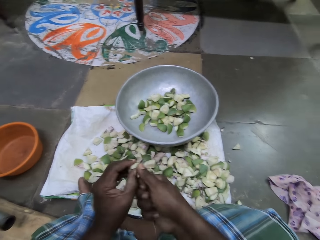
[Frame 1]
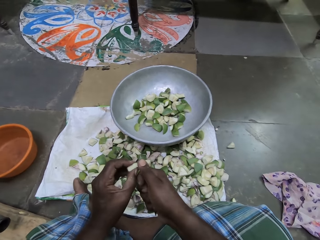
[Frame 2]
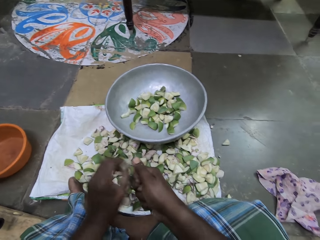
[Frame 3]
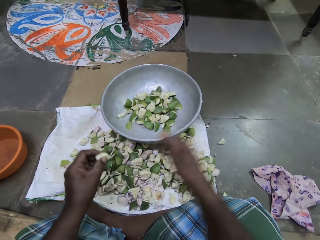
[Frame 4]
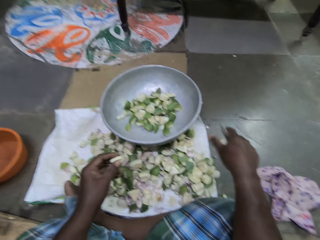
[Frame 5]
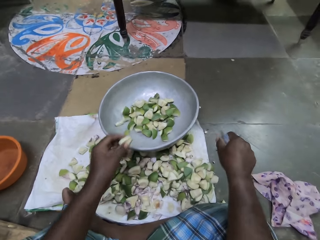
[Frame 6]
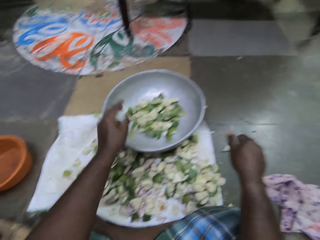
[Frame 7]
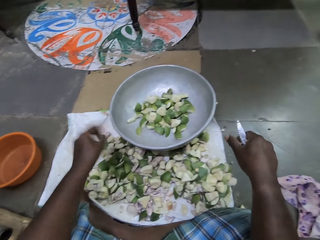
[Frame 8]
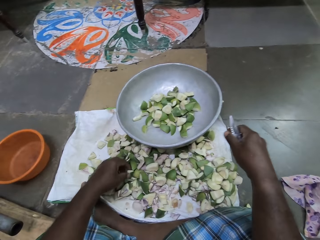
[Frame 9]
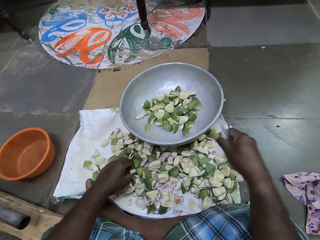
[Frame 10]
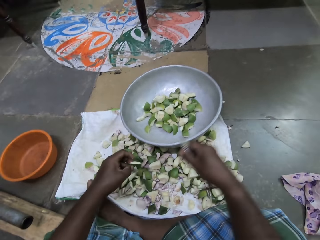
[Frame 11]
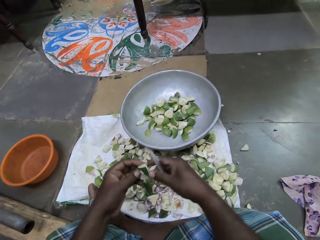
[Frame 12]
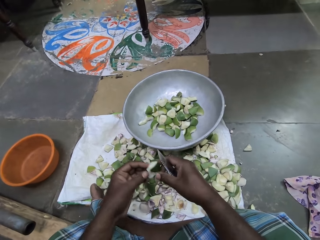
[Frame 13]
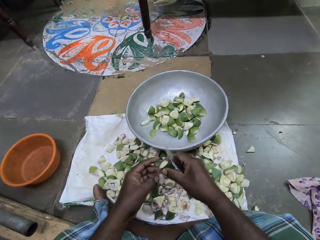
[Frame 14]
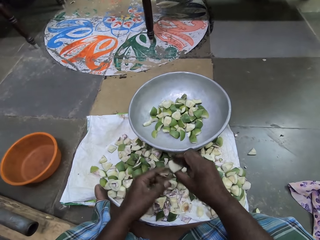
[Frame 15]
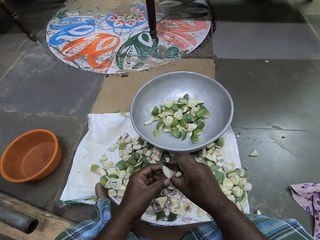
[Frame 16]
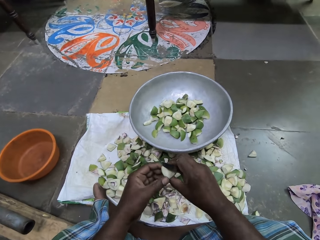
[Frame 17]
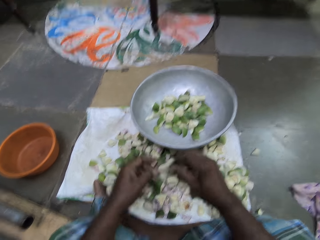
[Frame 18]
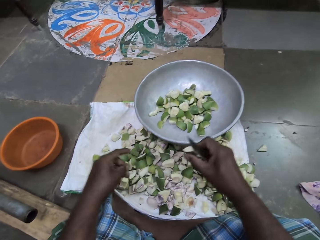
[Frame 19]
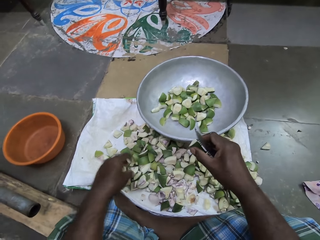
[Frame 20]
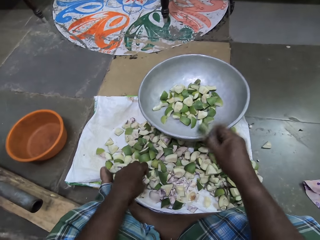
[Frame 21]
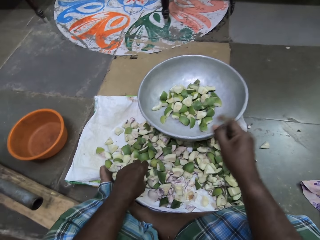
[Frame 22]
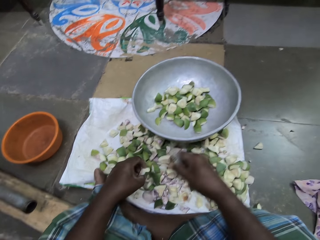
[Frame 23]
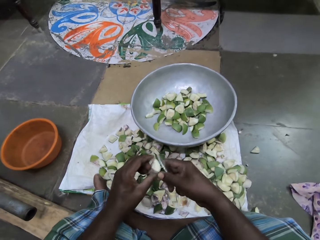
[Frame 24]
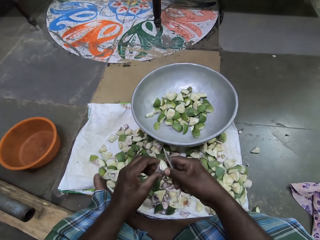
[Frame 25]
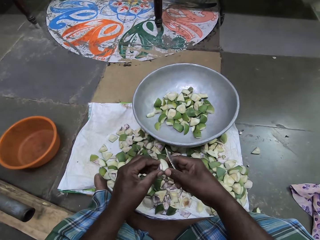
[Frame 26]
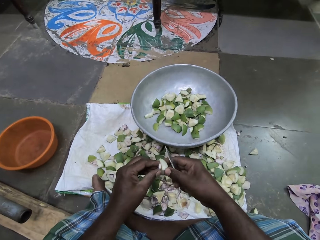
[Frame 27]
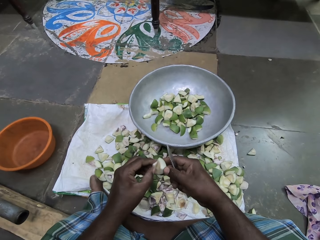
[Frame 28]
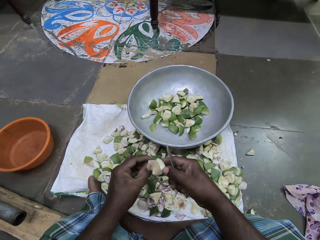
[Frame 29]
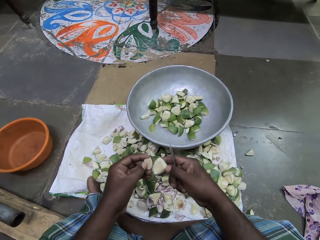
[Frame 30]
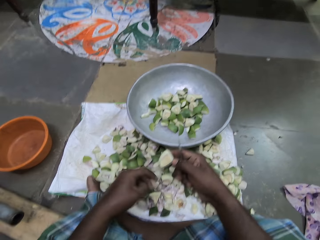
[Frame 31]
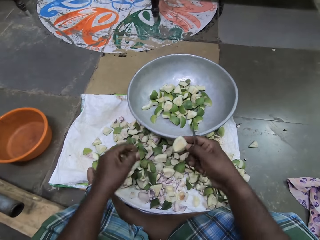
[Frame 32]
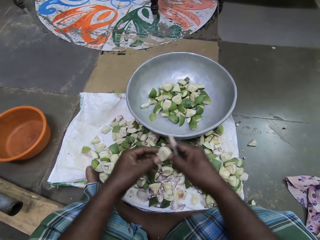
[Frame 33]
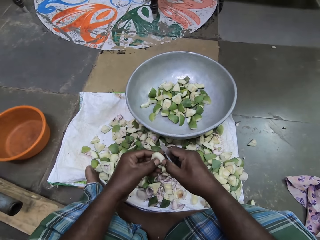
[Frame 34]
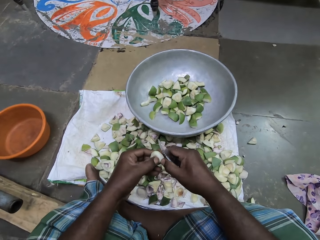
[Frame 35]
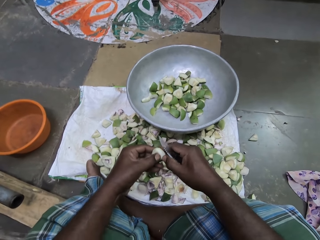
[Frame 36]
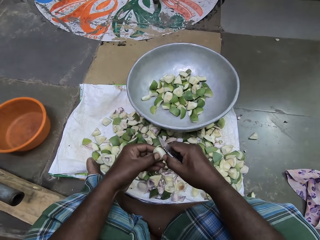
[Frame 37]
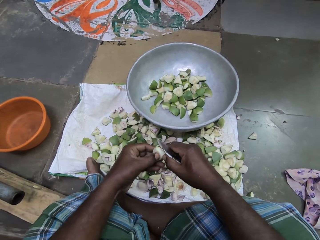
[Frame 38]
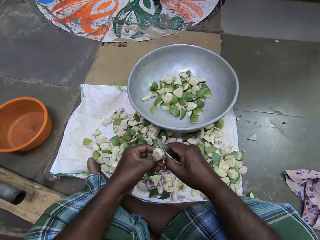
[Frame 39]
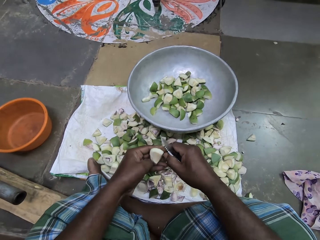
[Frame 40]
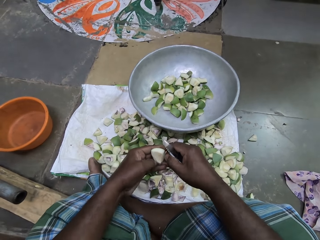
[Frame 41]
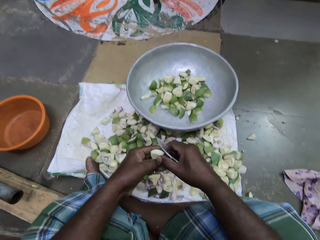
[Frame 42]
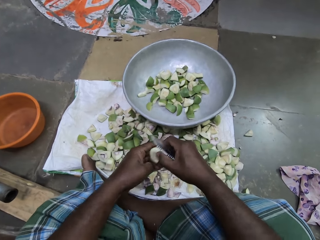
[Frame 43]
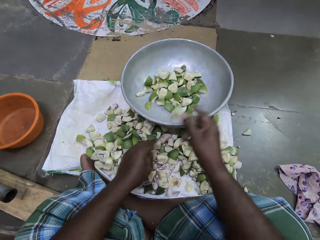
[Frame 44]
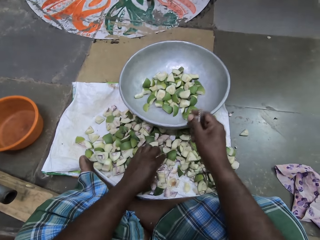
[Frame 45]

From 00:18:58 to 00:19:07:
The camera wearer drops the piece of mango on the floor with her right hand. She drops the piece of mango into the bowl with her left hand. She picks up a piece of mango from the sack bag with her left hand. She passes the piece of mango from her left hand to her right hand. She removes the seed coat from the mango piece. She drops the piece of mango into the bowl with her right hand. She picks up a piece of mango from the sack bag with her left hand. She holds the piece of mango with her hands. She cuts out a piece of mango from the piece of mango with her left hand. She removes a seed. She drops the piece of mango on the sack bag with her left hand. She scrapes the piece of mango with her left hand. She removes the seed coat with a finger. She drops the piece of mango into the bowl with her right hand.

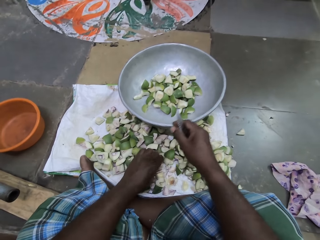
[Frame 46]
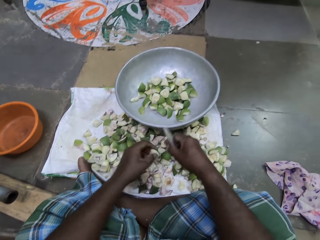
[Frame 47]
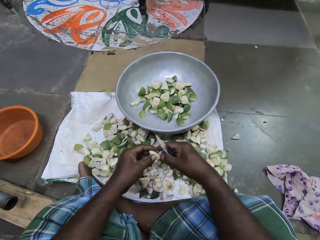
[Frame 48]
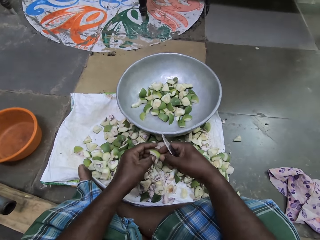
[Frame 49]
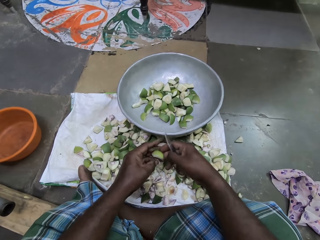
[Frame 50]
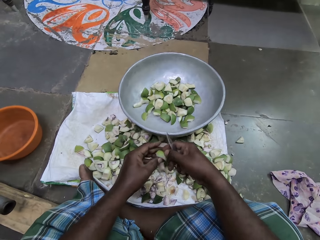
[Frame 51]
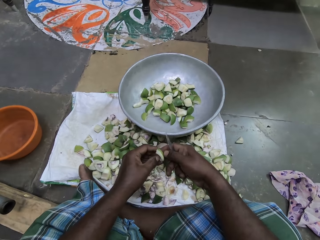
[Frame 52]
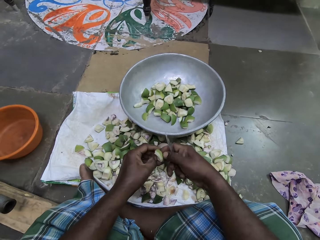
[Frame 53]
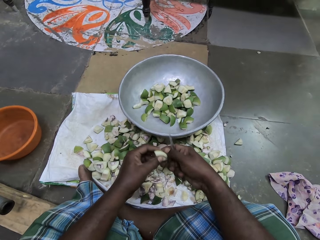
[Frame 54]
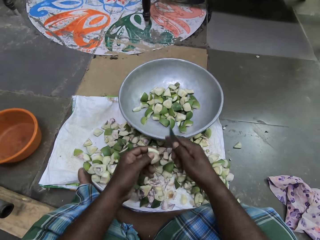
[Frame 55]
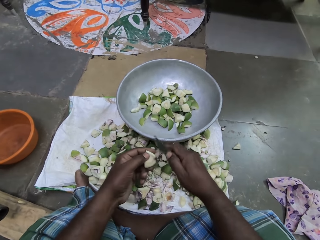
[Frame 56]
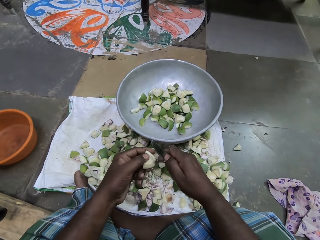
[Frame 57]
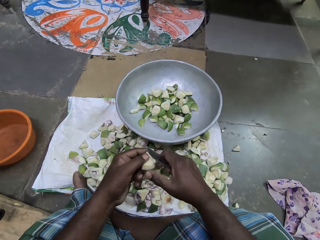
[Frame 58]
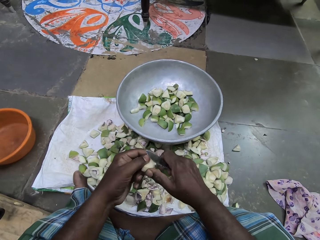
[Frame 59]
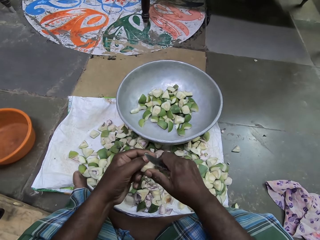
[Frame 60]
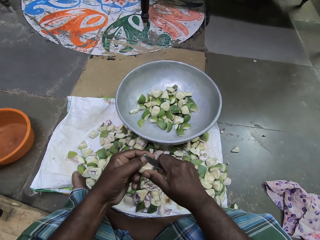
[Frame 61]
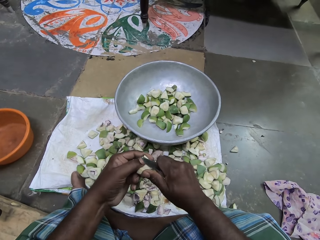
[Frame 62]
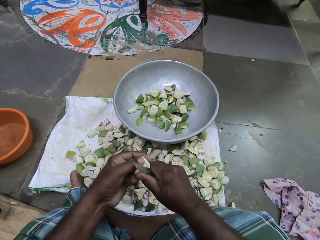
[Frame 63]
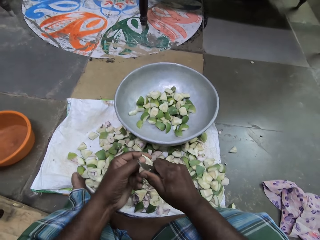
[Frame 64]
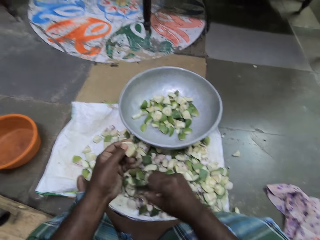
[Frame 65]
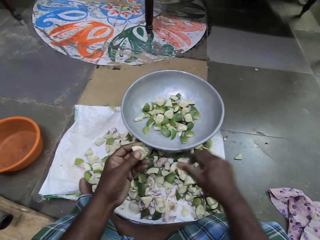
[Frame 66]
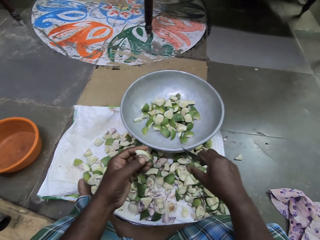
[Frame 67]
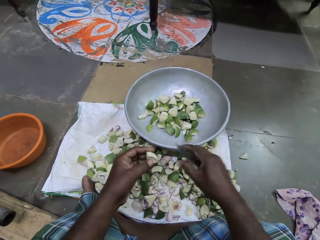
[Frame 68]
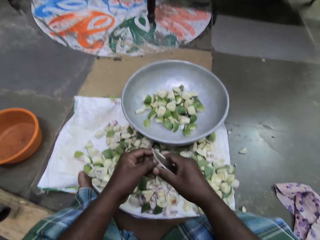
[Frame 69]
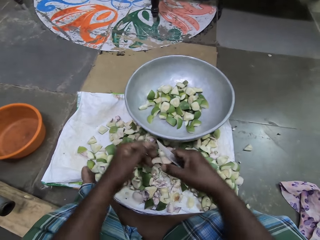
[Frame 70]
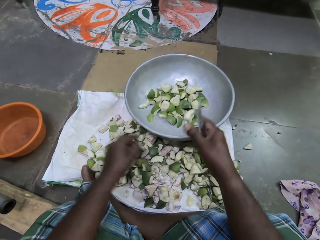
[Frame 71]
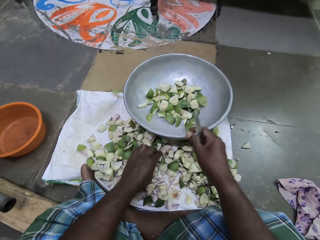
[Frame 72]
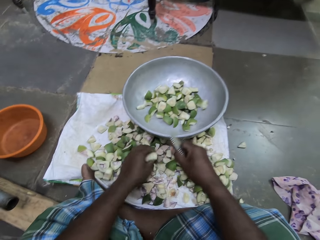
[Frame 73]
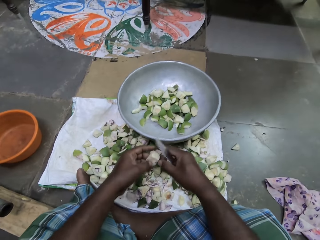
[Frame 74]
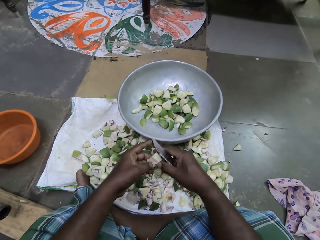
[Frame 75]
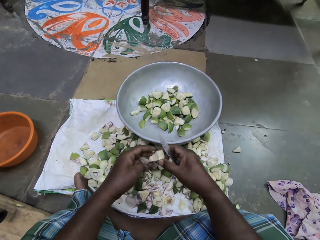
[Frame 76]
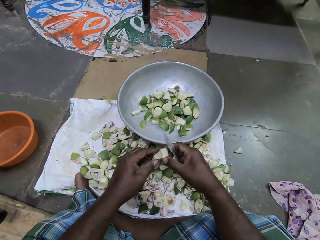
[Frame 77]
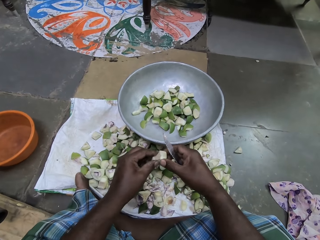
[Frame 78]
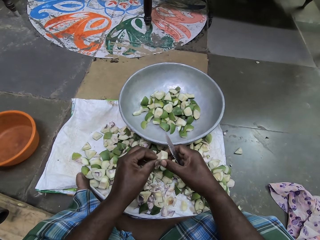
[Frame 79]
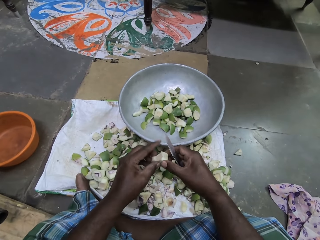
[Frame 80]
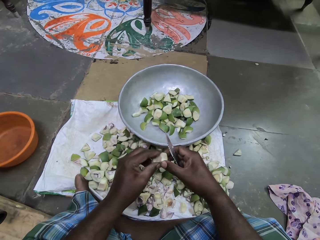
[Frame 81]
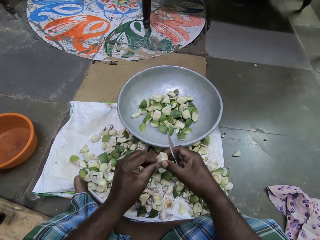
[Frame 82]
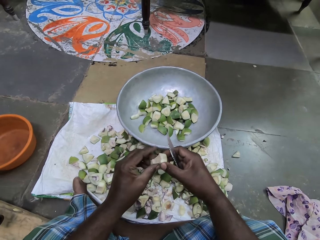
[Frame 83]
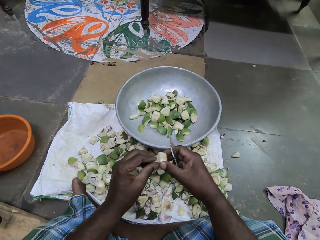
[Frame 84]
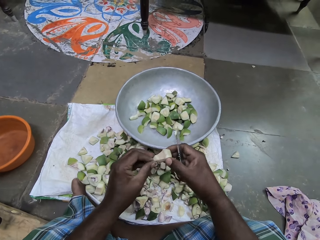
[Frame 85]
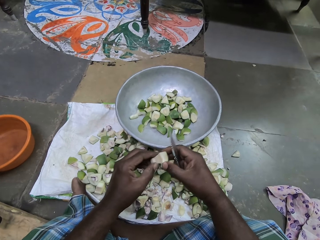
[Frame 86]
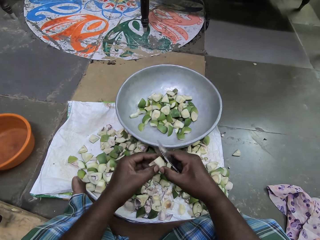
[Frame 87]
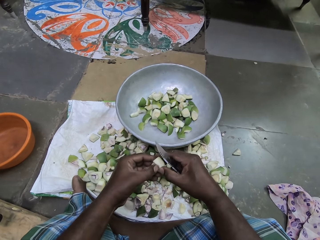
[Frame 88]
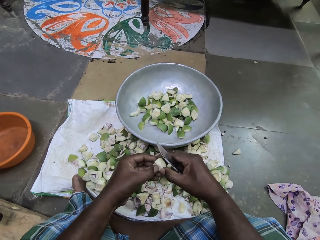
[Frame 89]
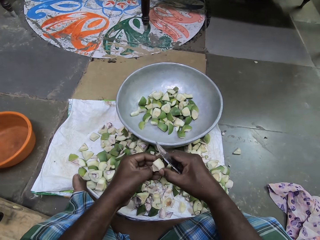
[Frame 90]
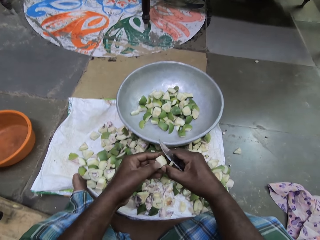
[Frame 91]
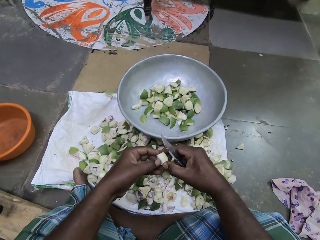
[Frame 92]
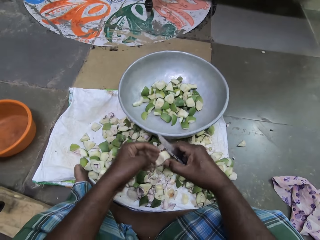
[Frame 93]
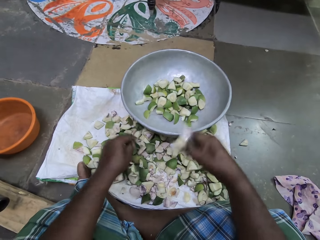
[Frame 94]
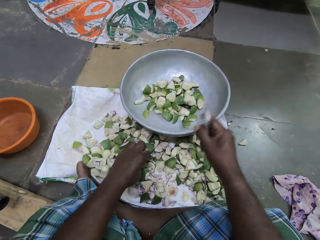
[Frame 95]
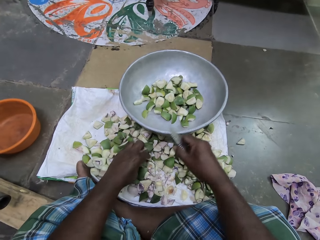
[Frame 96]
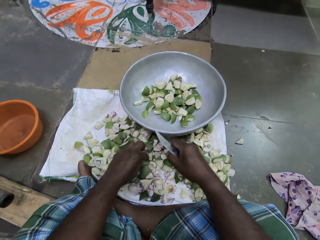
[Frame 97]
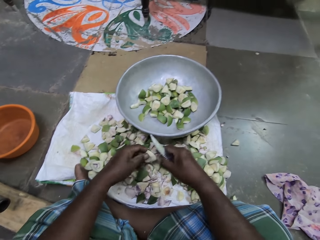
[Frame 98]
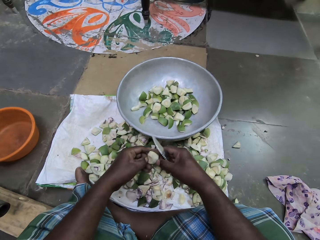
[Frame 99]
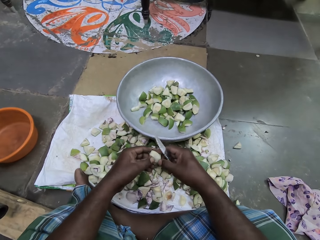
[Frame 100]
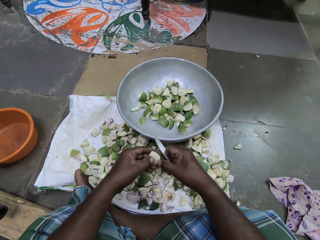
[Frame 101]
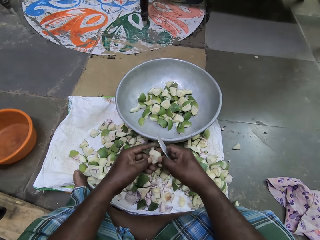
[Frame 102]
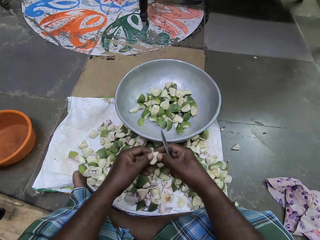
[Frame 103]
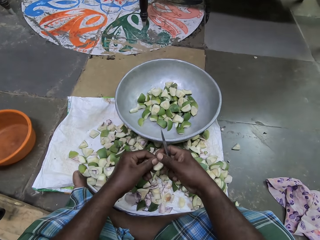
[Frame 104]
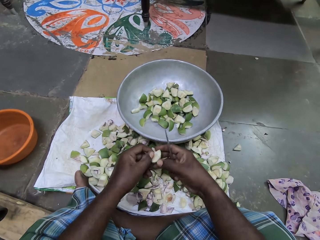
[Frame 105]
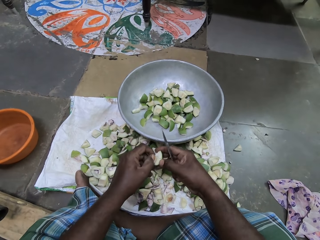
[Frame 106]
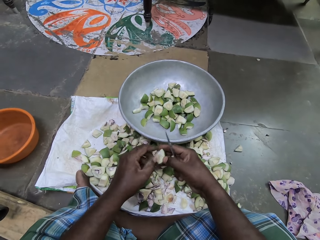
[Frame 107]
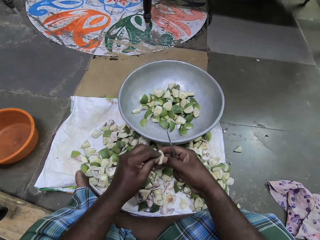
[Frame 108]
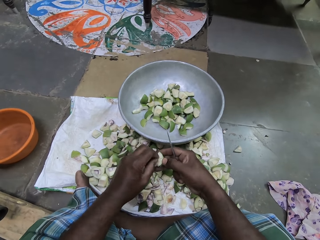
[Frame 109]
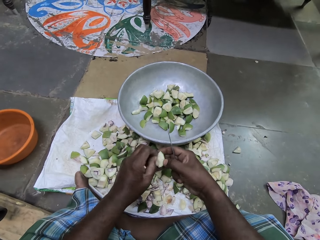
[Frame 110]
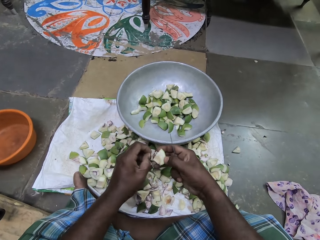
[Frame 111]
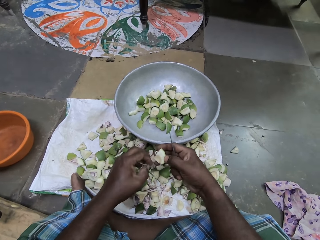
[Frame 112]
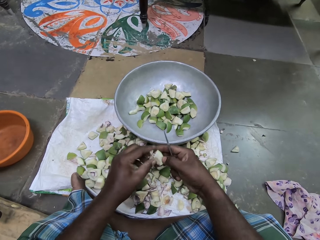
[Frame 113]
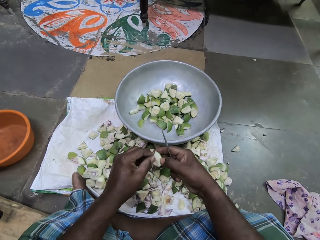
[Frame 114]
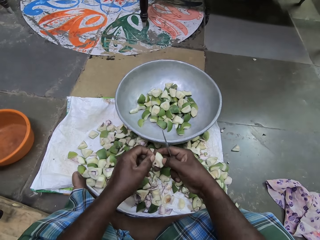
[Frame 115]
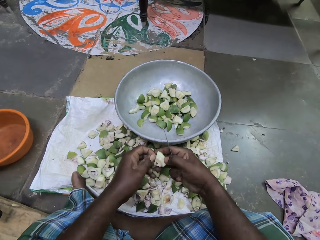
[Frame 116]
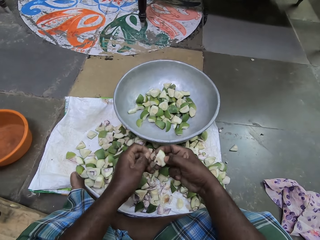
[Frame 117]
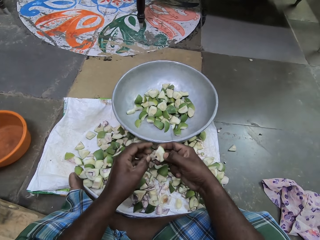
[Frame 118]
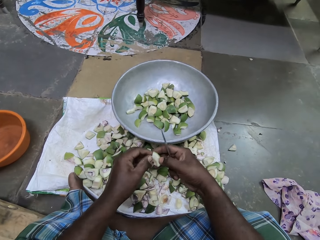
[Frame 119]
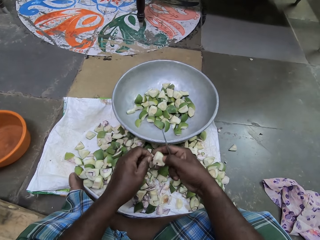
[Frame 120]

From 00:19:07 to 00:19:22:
The camera wearer picks up a piece of mango from the sack bag with her left hand. She holds the piece of mango with her hands. She cuts out a piece of mango from the piece of mango with her left hand. She cuts out a piece of mango from the piece of mango with the knife in her right hand. She passes the piece of mango from her left hand to her right hand. She drops the piece of mango into the bowl with her right hand. She picks up a piece of mango from the sack bag with her left hand. She holds the piece of mango with her hands. She scrapes the piece of mango with her left hand. She removes the seed coat with a finger. She drops the piece of mango into the bowl with her right hand. She picks up a piece of mango from the sack bag with her left hand. She holds the piece of mango with her hands. She removes dirt from the piece of mango with her left hand.
